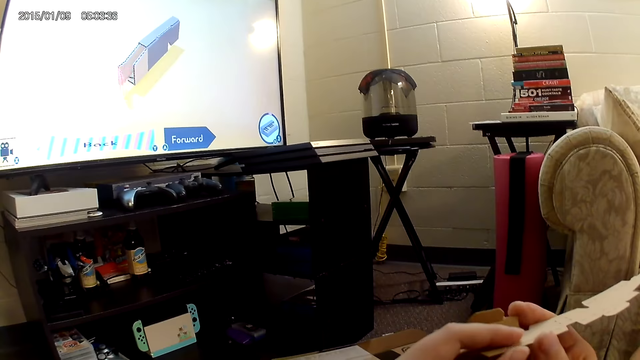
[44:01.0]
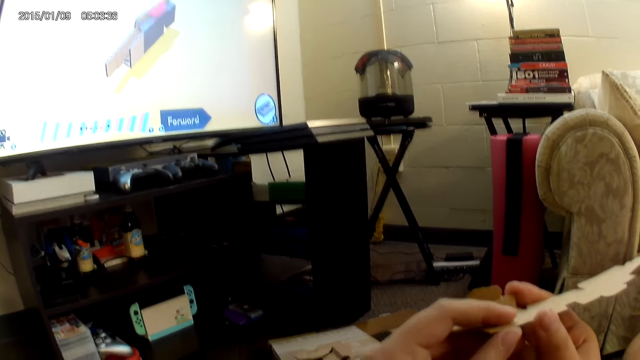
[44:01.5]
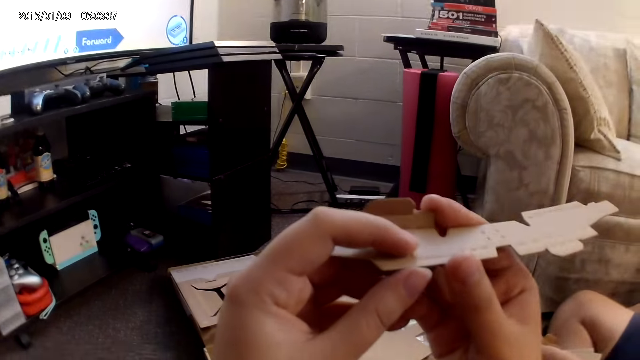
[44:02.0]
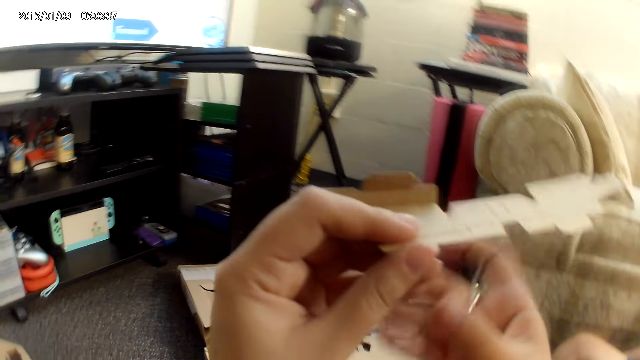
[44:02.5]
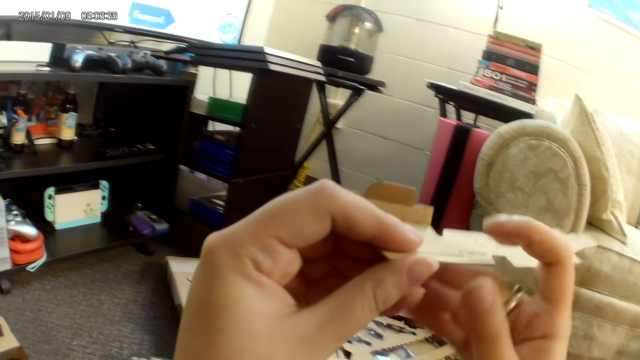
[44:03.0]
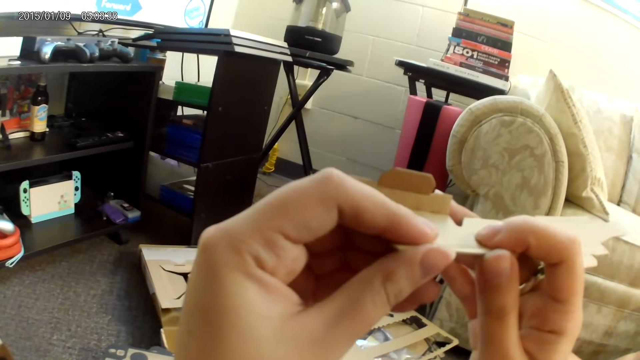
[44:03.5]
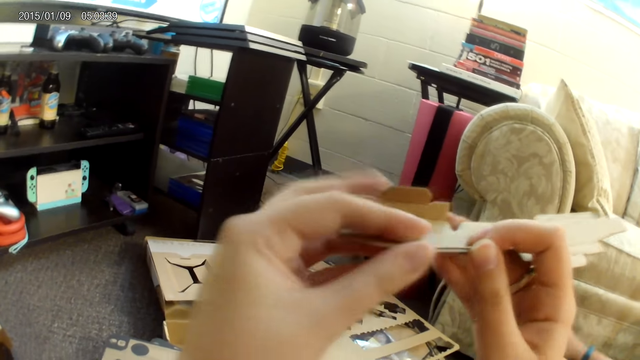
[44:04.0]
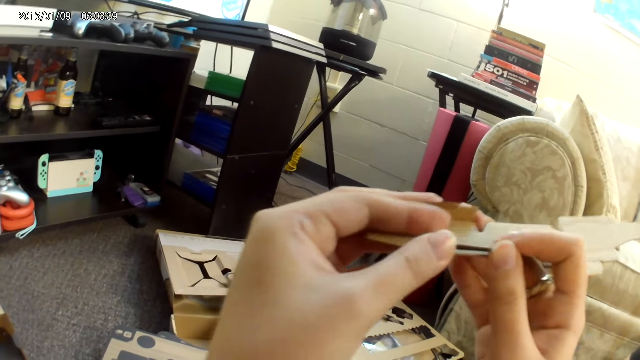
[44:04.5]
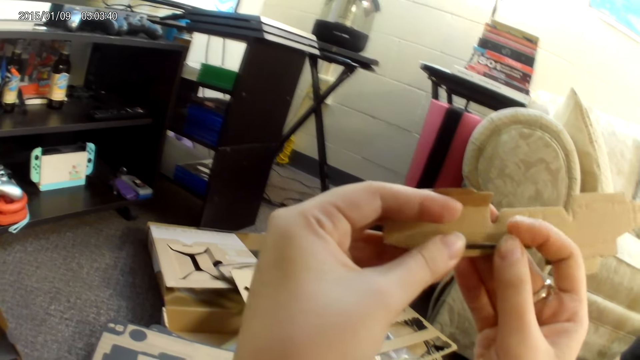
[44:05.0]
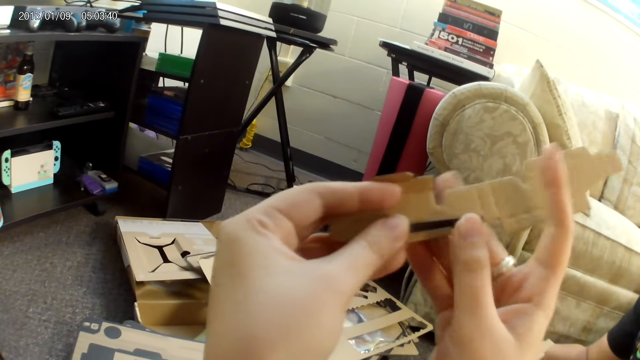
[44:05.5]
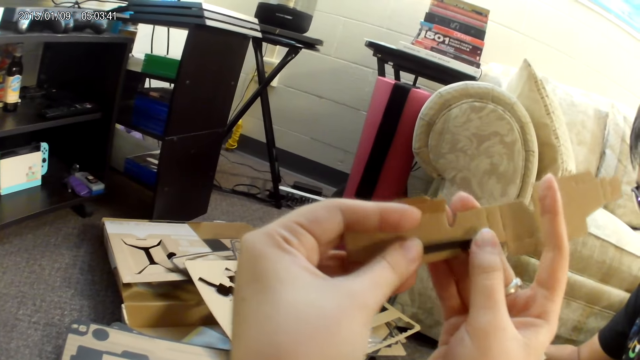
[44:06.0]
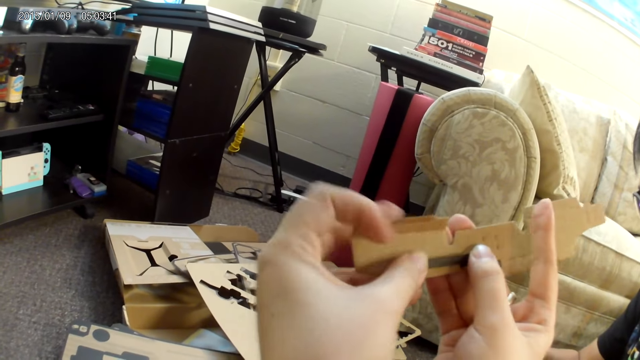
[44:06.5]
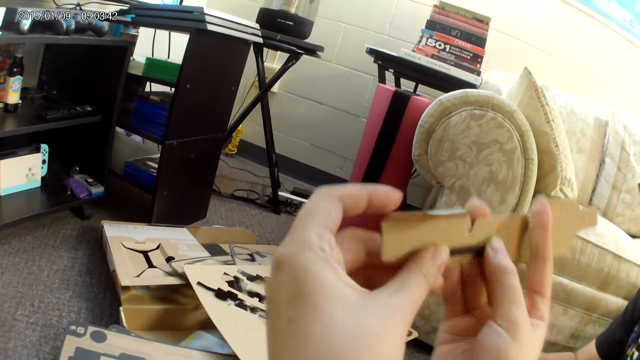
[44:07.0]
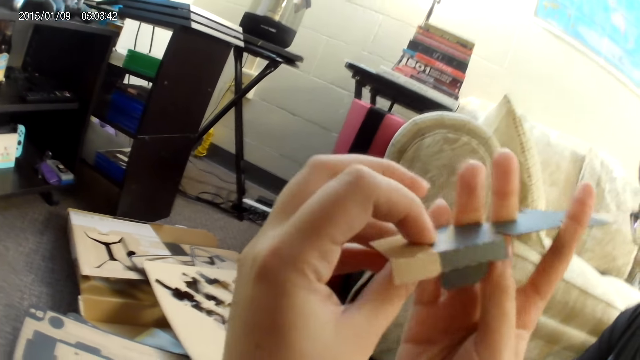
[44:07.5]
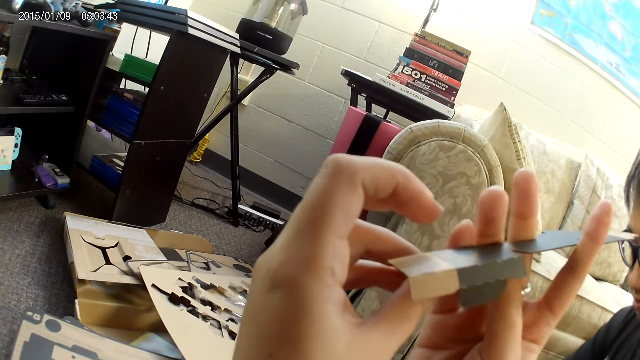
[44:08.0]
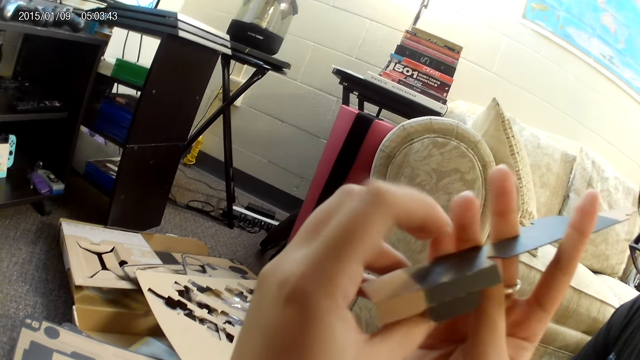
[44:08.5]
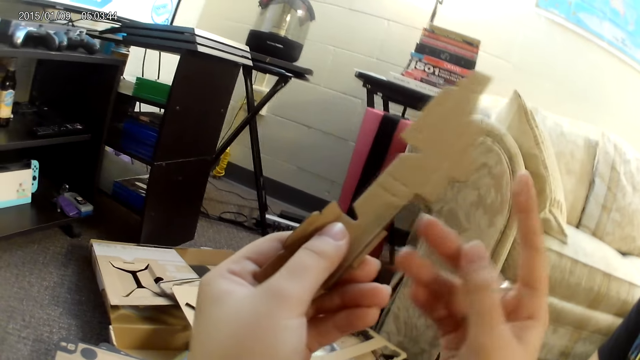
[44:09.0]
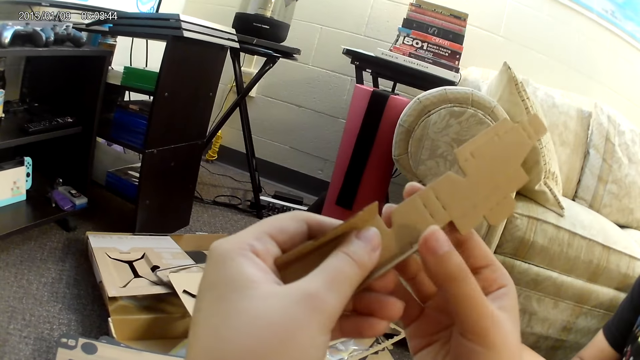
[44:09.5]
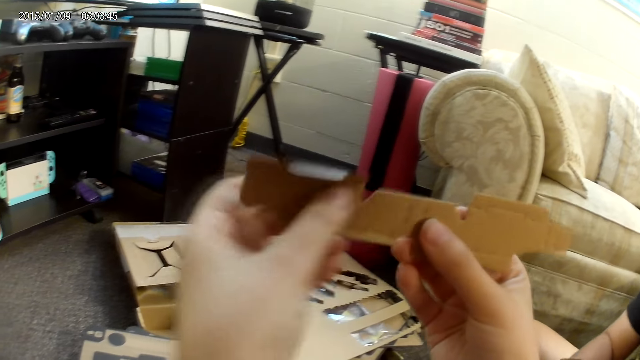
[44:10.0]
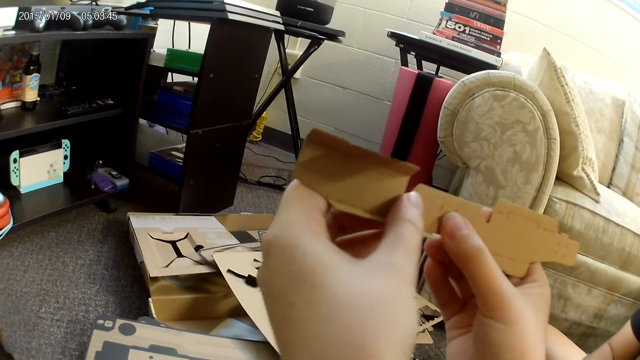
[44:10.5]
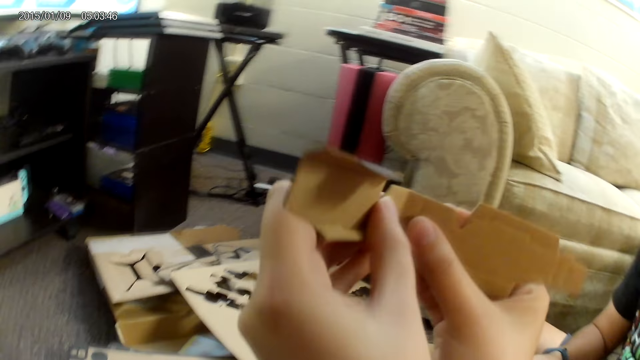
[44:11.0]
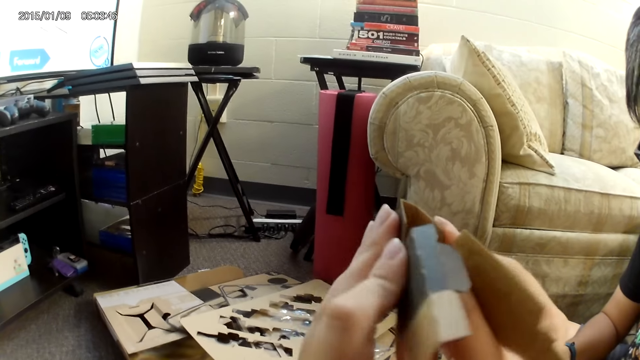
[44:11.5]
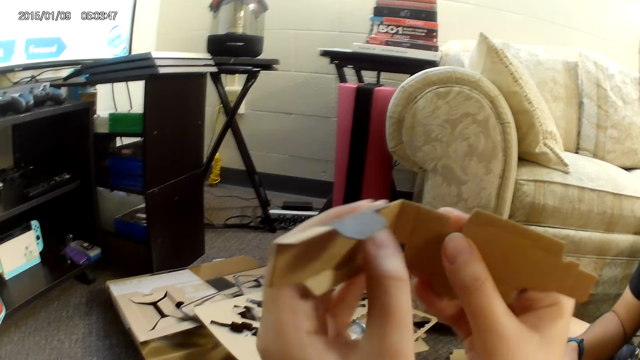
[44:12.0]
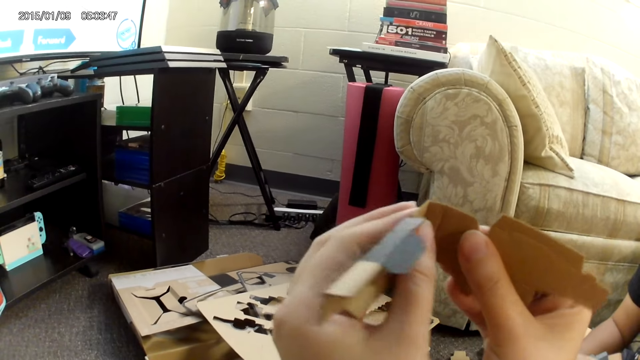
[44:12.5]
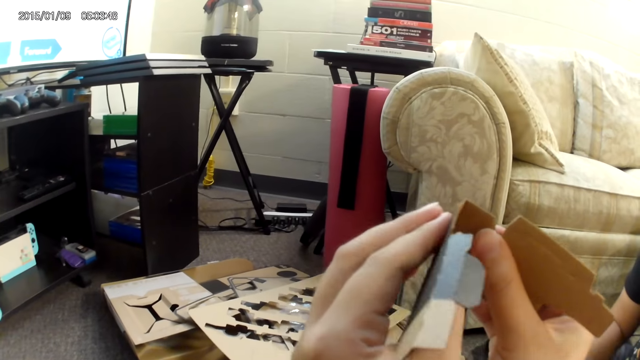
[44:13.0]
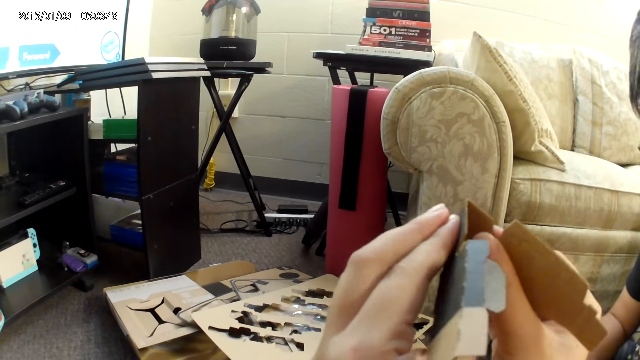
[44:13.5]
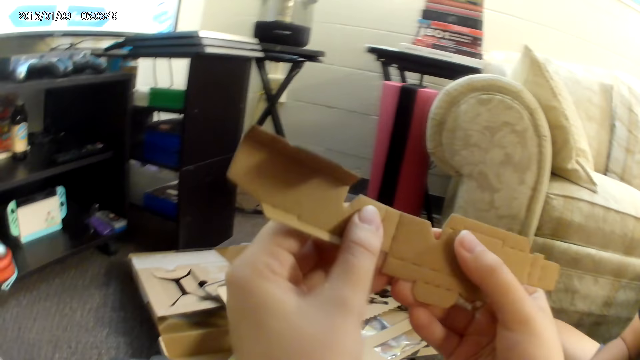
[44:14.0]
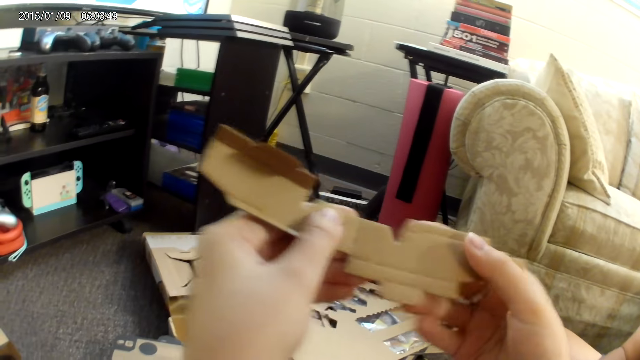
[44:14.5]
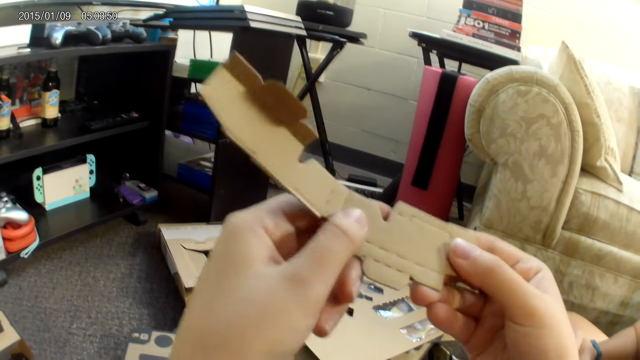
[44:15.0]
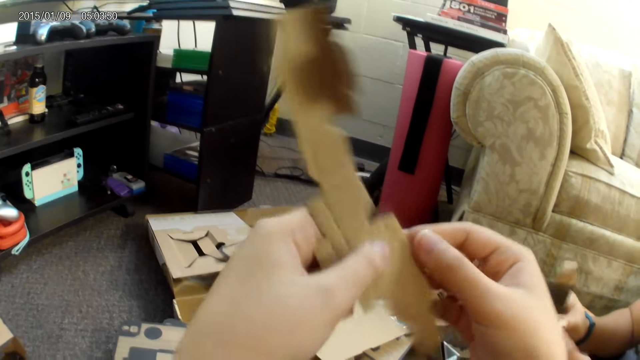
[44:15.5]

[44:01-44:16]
The camera wearer holds the cardboard or box with both hands. She taps the cardboard with her left hand. She taps the cardboard with her left hand again. She holds the cardboard with both hands. She adjusts the cardboard with both hands. She looks at the box. She makes something with the box.

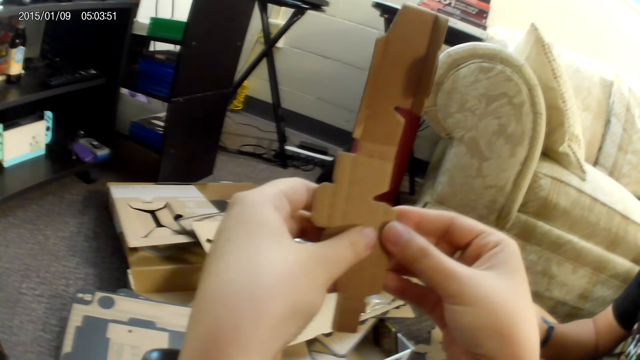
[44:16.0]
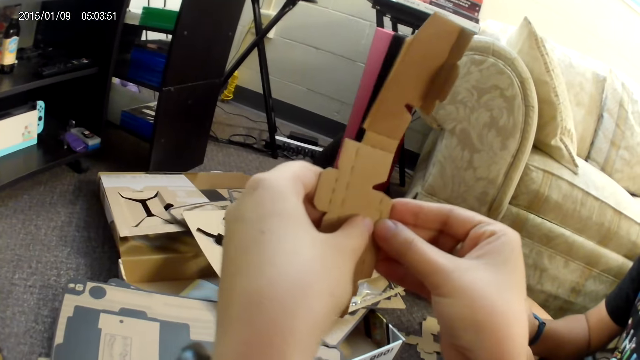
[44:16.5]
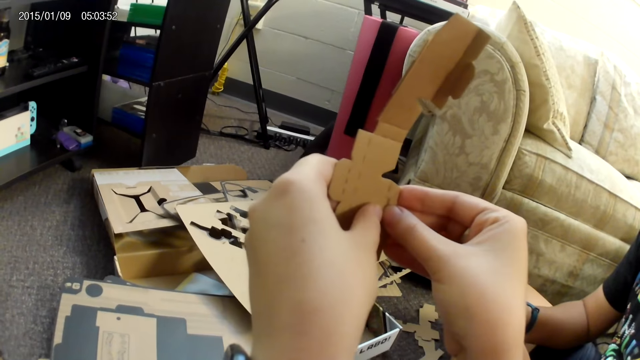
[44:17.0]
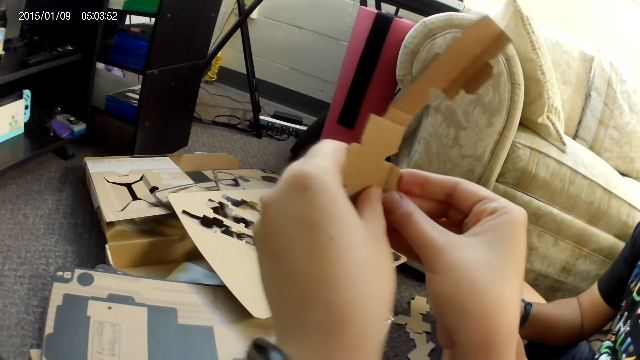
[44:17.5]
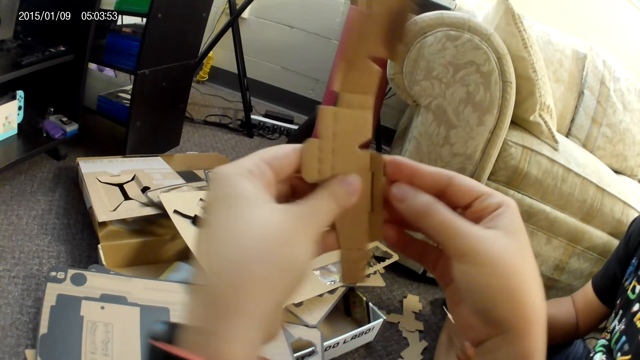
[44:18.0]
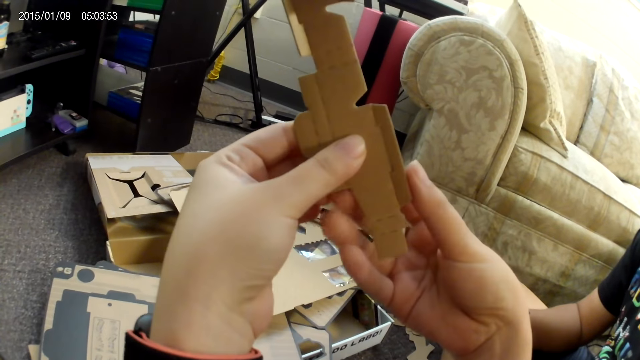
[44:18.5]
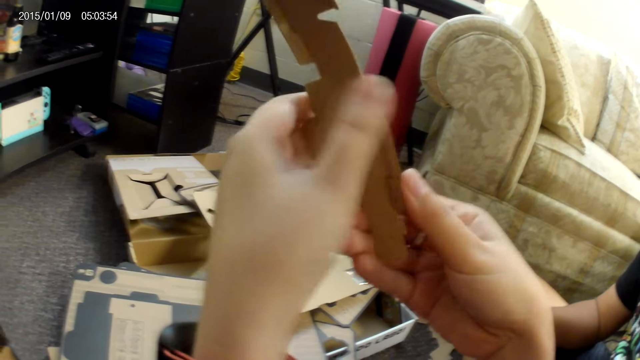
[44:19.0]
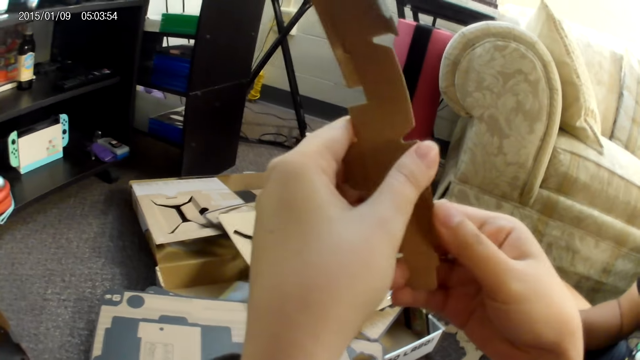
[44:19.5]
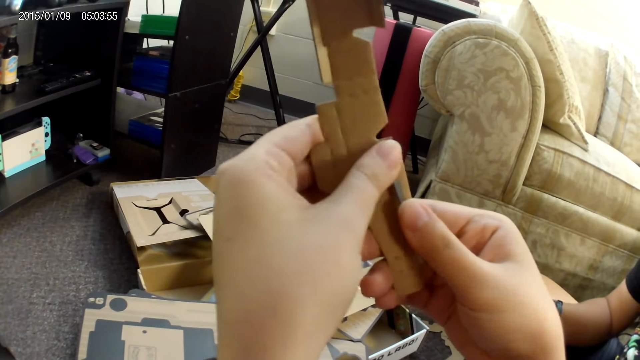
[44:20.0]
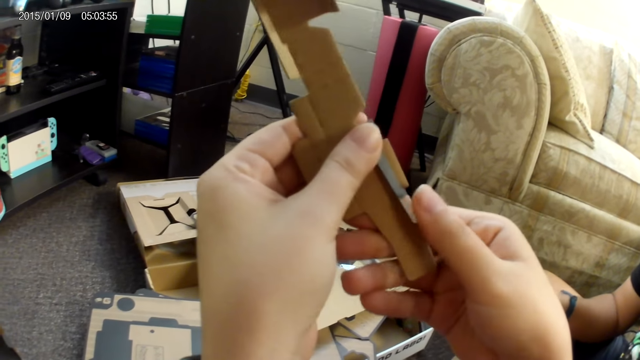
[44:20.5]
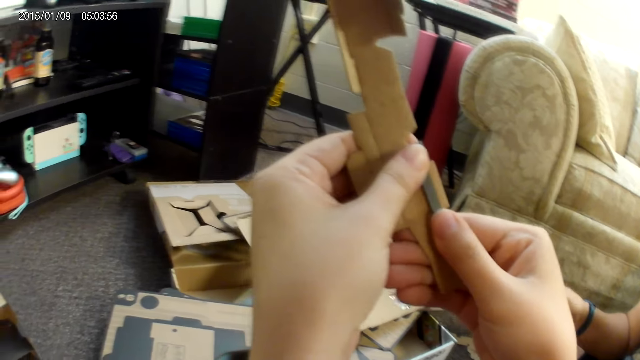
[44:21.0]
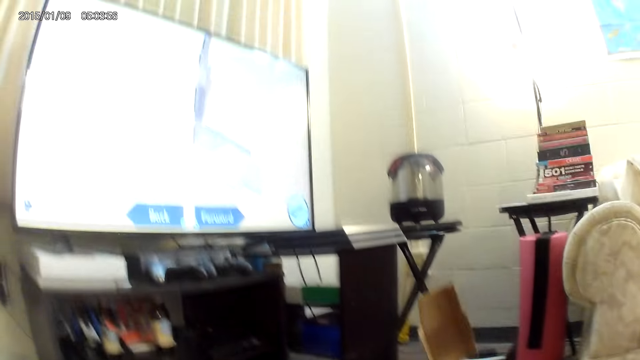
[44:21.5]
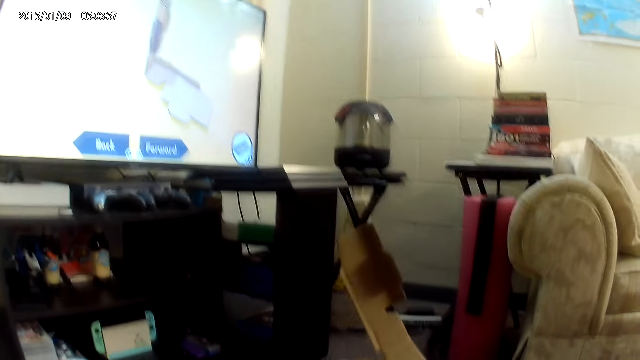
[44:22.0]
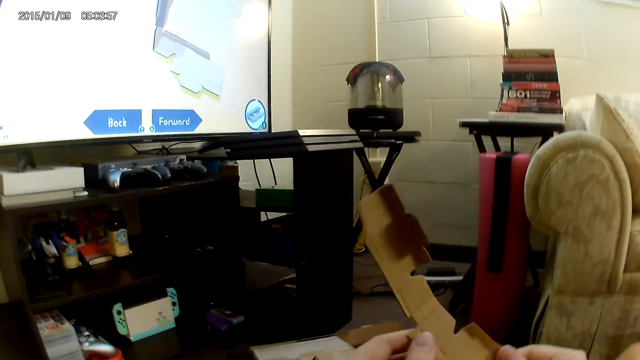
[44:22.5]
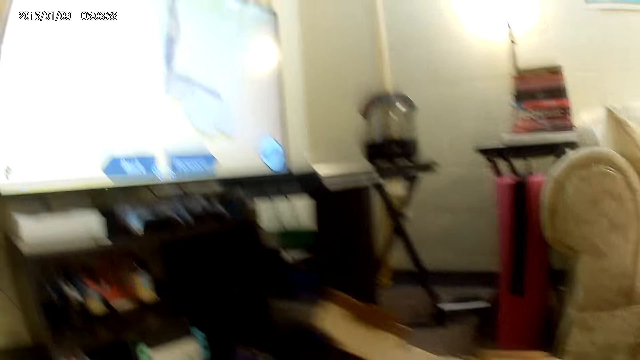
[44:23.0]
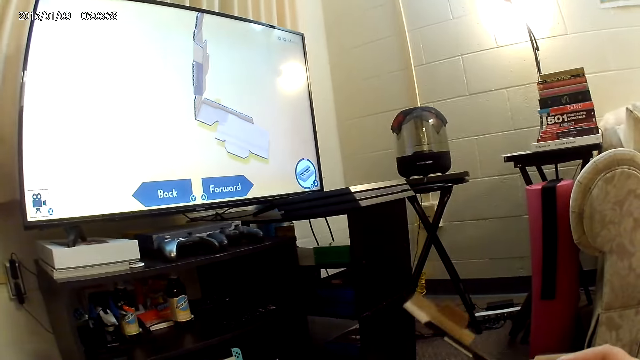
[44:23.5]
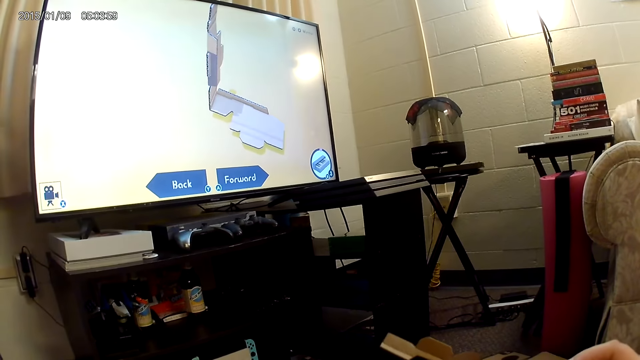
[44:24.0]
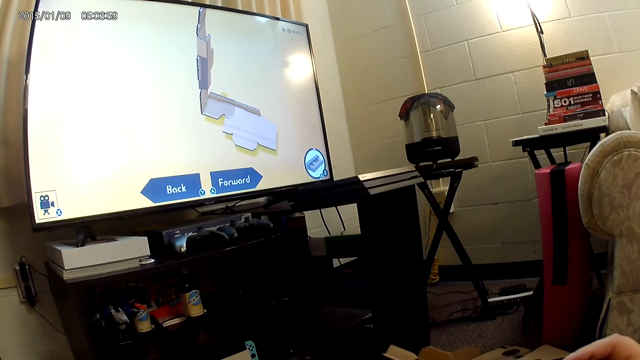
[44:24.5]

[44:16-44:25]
The camera wearer bends the box. They look at the television.
